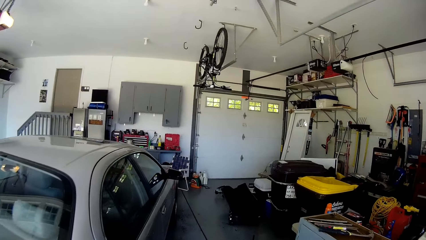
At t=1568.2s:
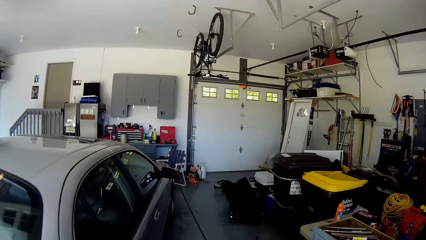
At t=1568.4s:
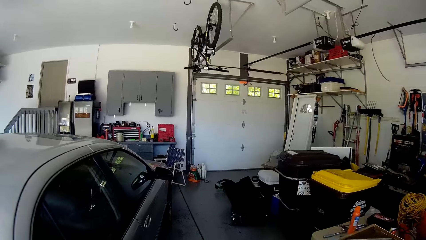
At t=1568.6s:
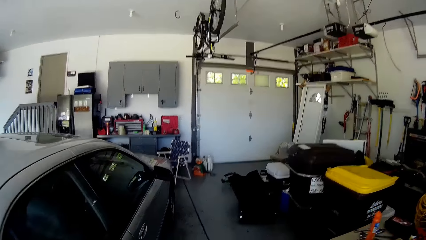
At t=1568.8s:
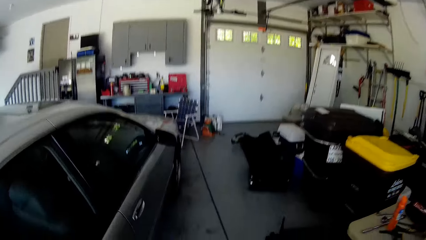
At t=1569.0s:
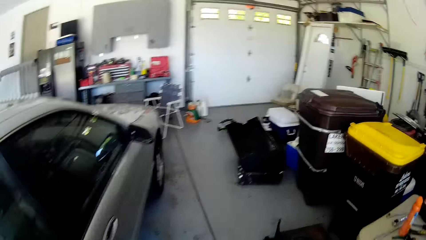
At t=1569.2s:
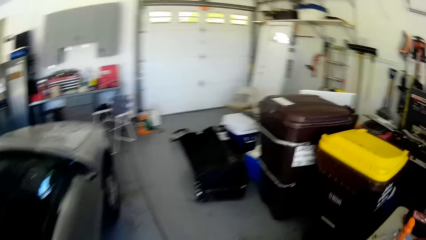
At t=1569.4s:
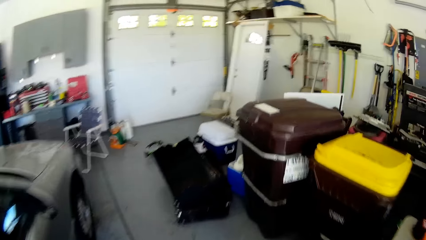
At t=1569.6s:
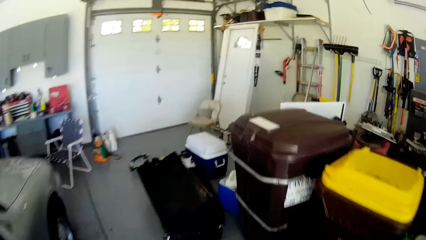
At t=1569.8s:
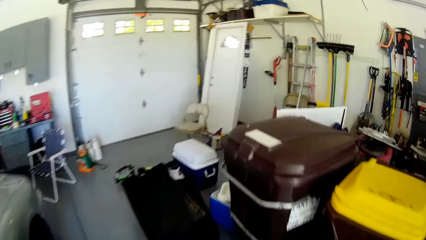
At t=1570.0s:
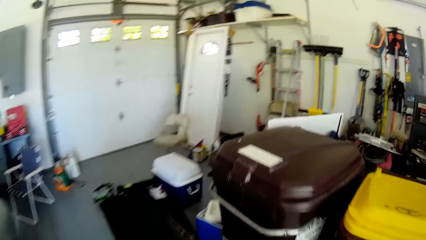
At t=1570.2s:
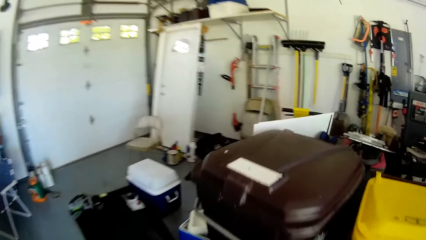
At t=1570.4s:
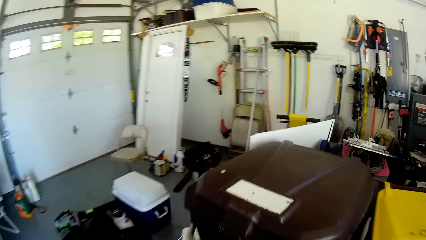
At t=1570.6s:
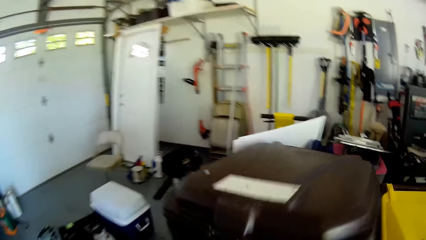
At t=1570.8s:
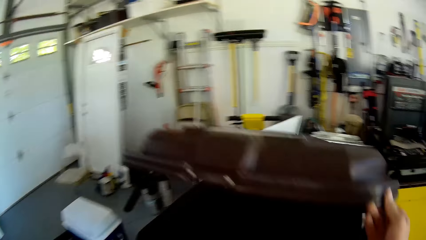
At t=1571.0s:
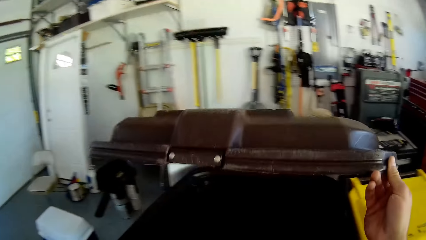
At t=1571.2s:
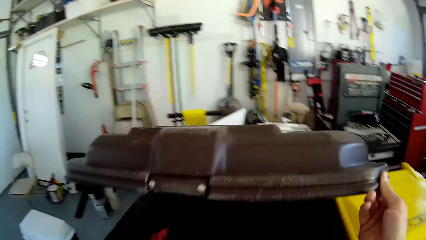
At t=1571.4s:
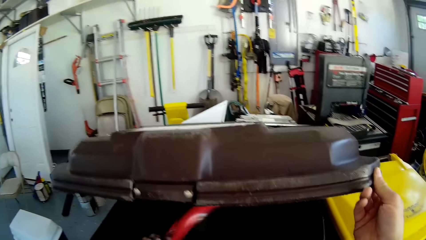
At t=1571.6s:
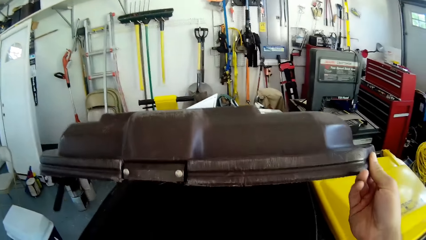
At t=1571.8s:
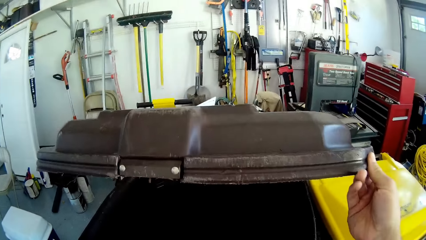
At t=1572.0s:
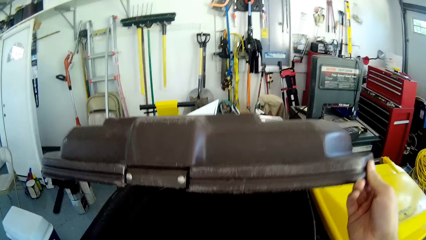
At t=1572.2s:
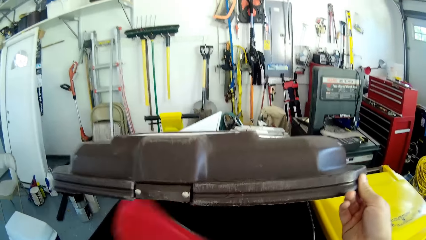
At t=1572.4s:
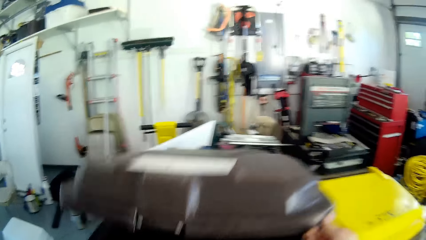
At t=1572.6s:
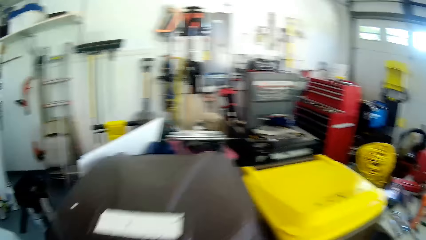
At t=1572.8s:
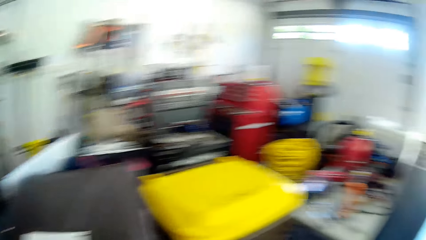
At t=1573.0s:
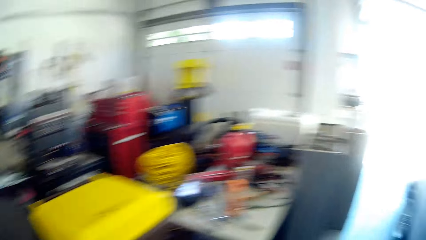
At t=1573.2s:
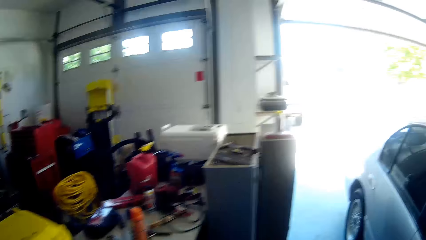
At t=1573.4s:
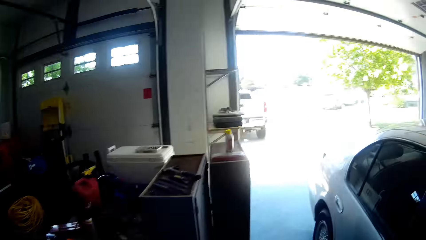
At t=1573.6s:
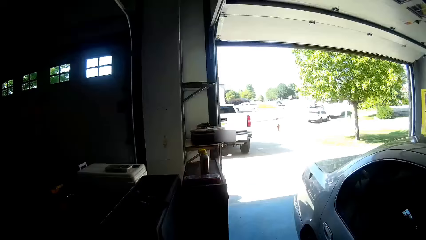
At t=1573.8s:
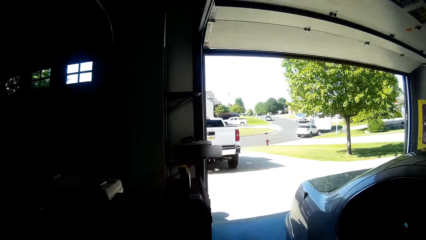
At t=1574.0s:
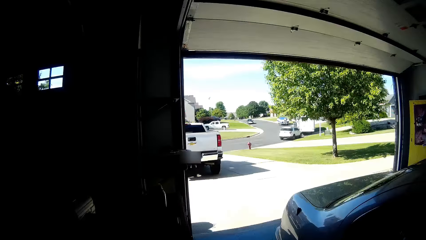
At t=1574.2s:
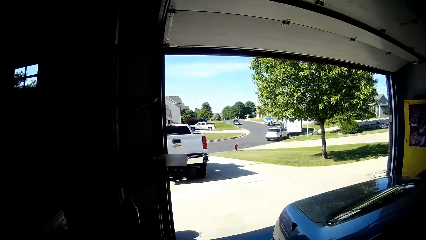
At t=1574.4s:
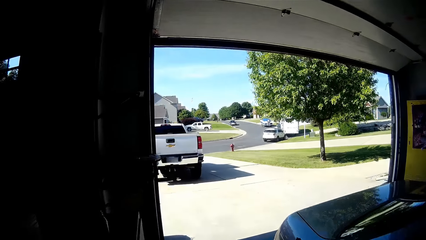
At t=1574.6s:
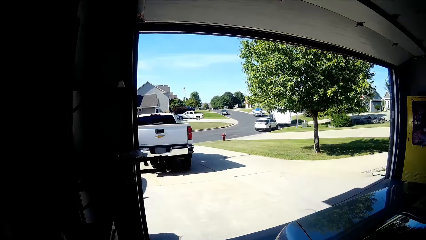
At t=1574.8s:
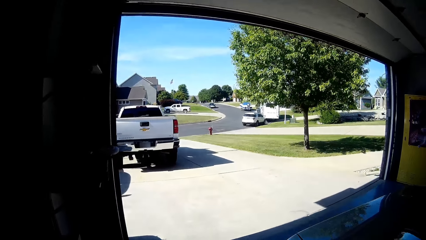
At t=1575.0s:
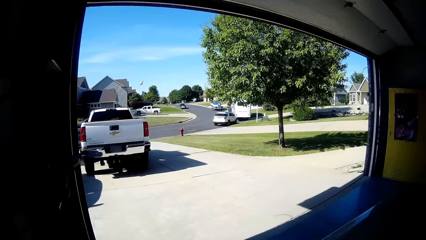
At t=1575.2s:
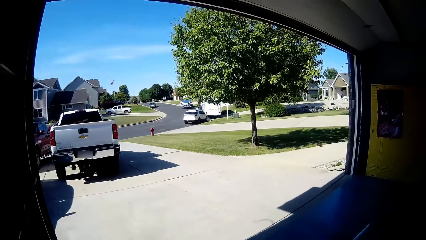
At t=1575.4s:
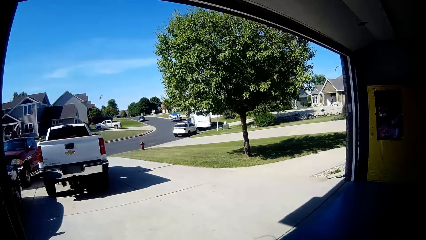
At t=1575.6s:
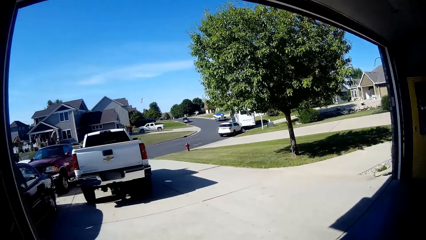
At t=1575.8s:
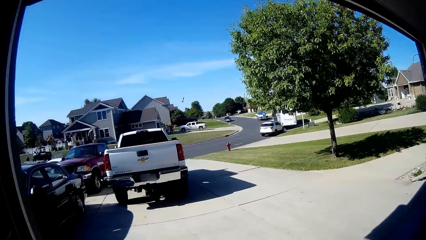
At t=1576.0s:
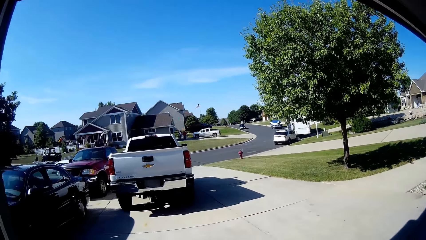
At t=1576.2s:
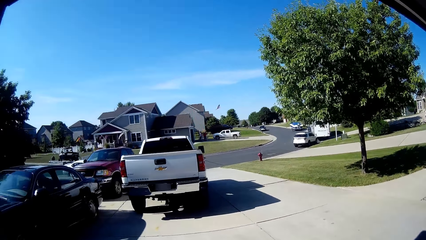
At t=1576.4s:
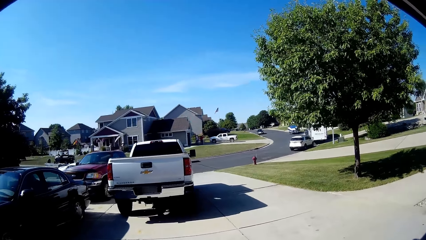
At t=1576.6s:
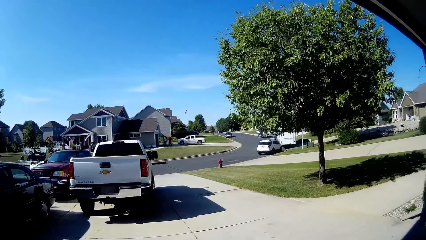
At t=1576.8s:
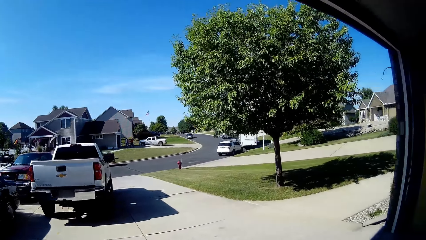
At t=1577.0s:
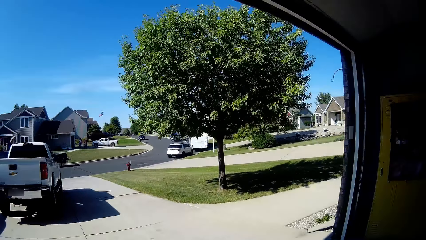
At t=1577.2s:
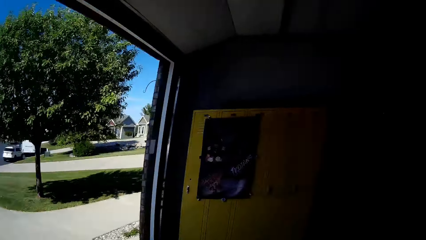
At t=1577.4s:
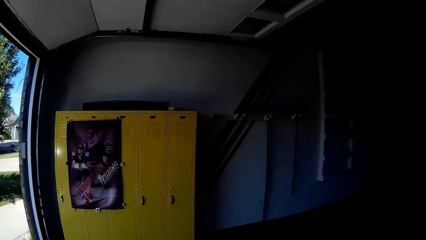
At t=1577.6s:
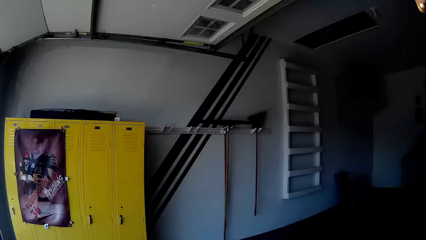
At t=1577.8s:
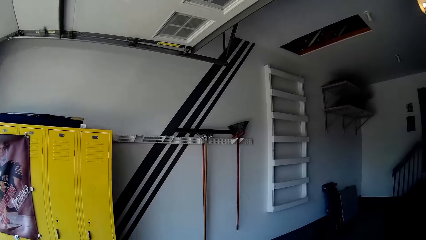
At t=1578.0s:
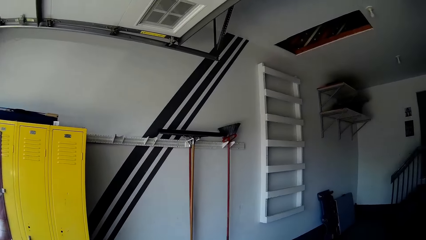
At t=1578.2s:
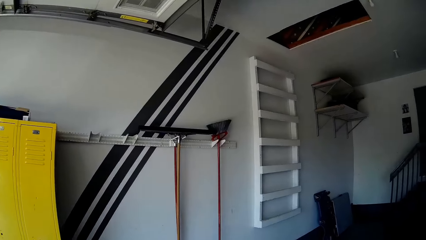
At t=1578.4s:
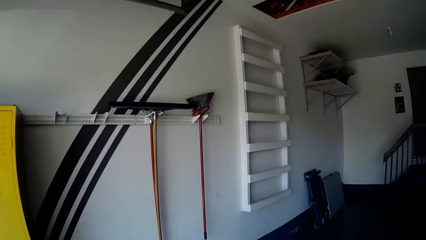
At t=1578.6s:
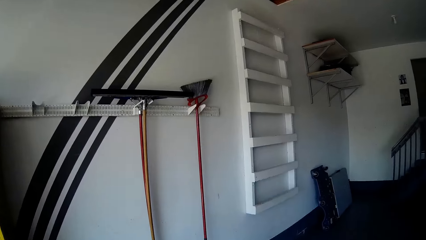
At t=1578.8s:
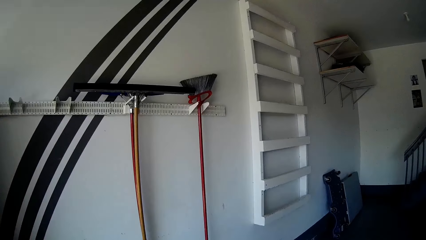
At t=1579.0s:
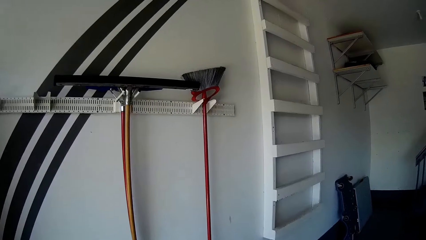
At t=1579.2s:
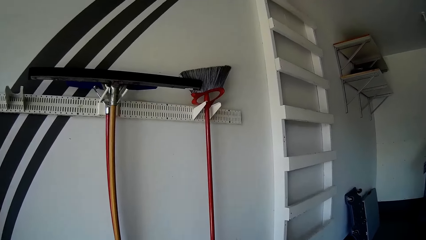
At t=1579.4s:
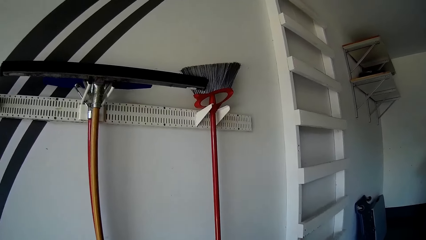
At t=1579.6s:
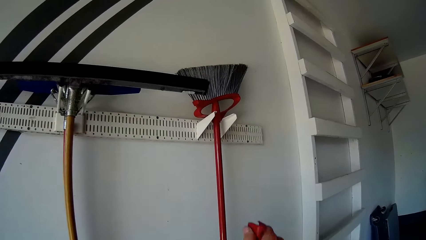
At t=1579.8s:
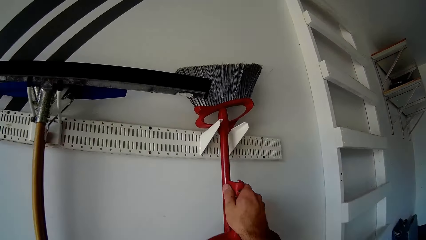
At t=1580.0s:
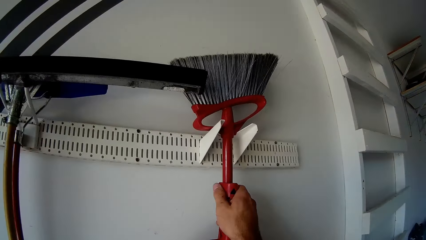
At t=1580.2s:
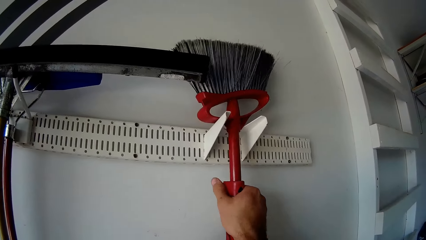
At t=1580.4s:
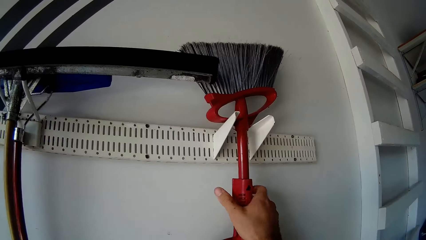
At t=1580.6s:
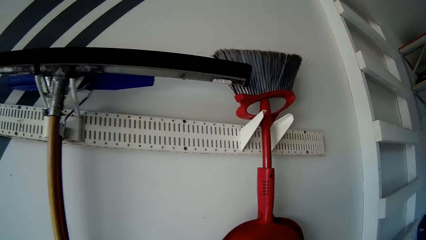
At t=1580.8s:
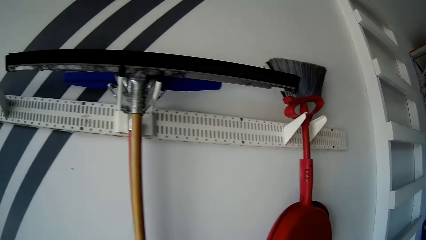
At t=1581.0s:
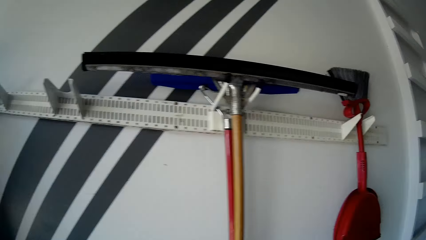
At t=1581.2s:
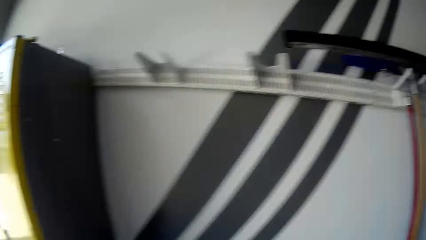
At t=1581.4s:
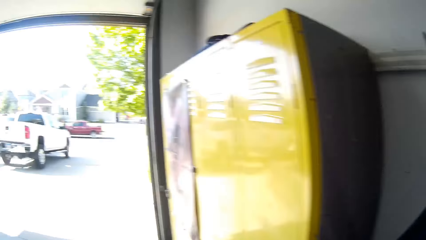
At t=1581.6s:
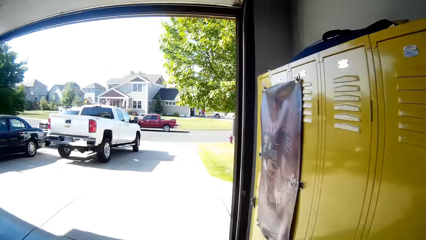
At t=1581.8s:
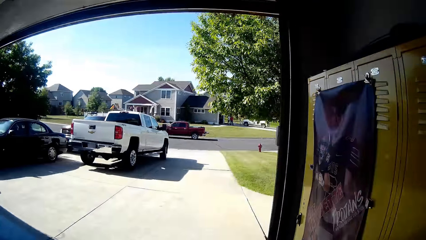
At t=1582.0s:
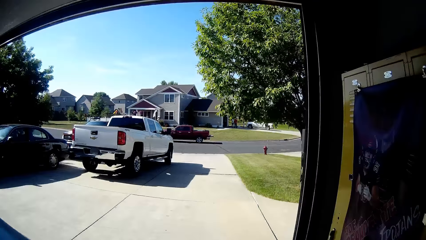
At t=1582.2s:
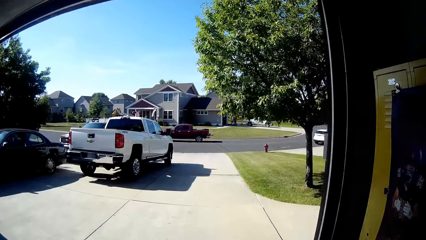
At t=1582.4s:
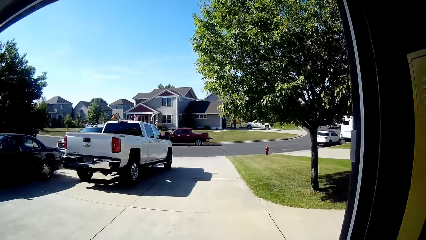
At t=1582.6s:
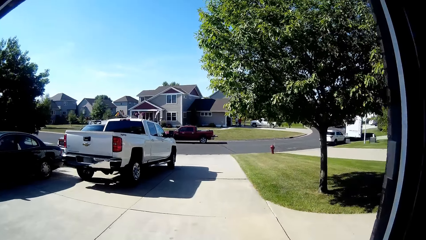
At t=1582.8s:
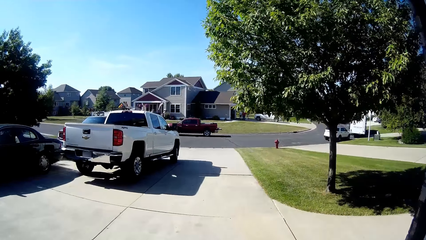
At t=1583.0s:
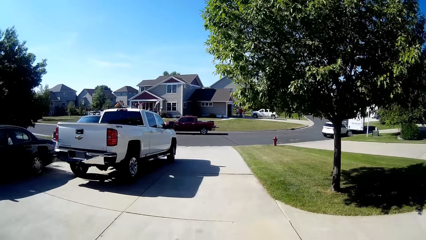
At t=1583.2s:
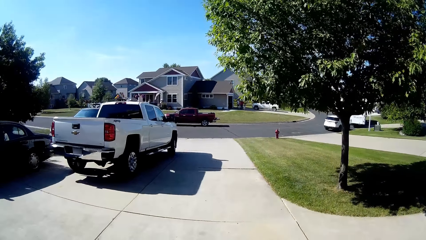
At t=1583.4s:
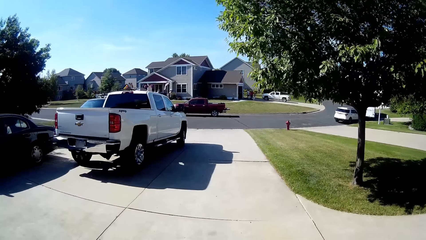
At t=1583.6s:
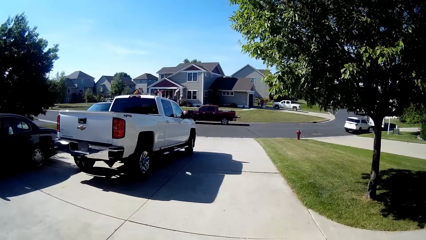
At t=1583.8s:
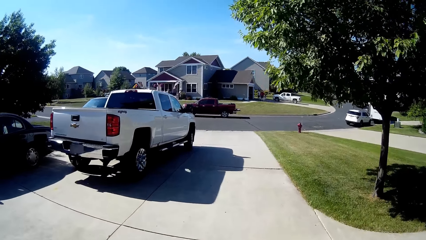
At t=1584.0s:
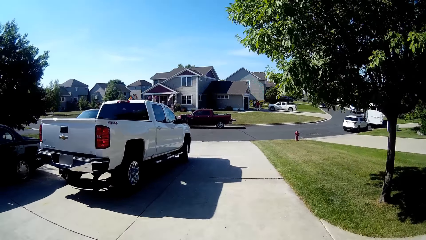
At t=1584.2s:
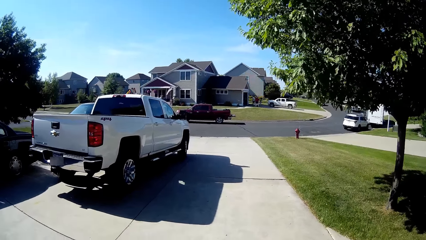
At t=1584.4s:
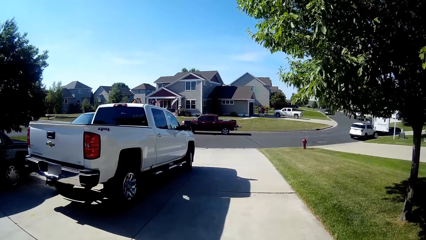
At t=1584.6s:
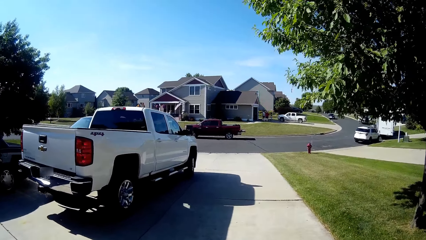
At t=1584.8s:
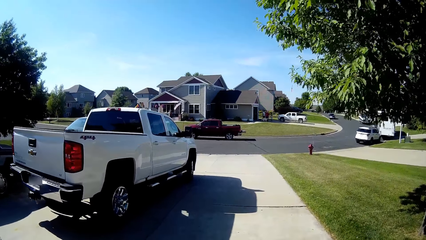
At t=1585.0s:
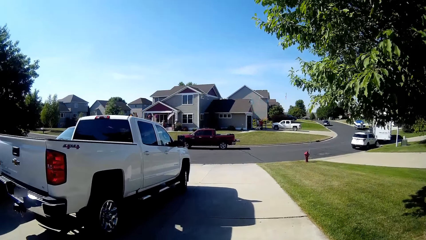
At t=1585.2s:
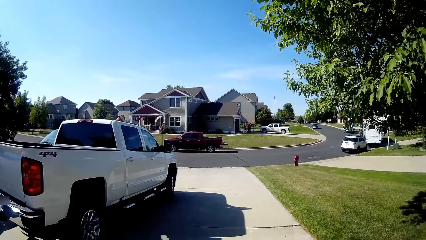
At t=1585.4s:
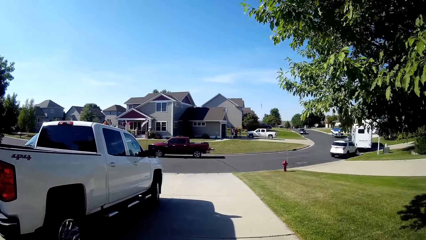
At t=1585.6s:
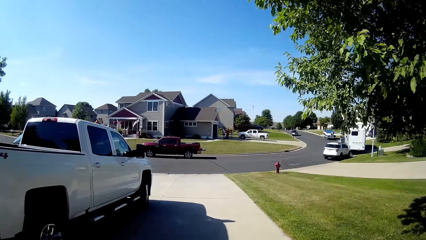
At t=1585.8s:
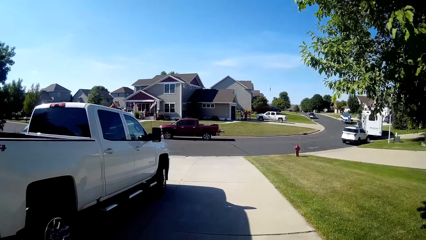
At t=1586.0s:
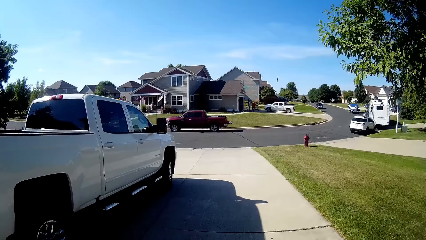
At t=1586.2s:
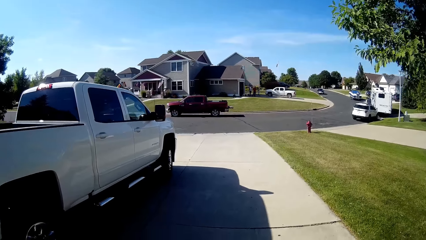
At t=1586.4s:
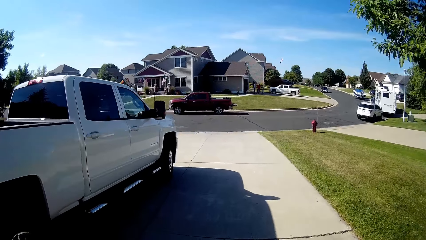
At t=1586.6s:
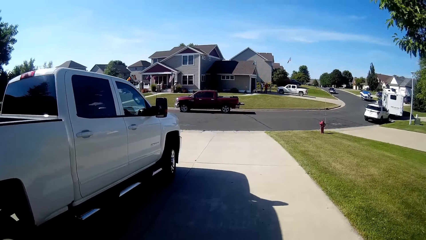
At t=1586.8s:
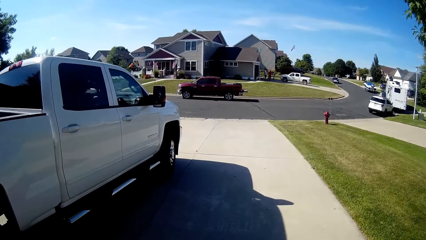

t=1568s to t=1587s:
The camera wearer opens the dustbin. They pour dust in the dustbin from the dustpan. They close the dustbin. They look around the room. They hang the dustpan on a broom. They hang the hard broom on the wall. They walk outside.
